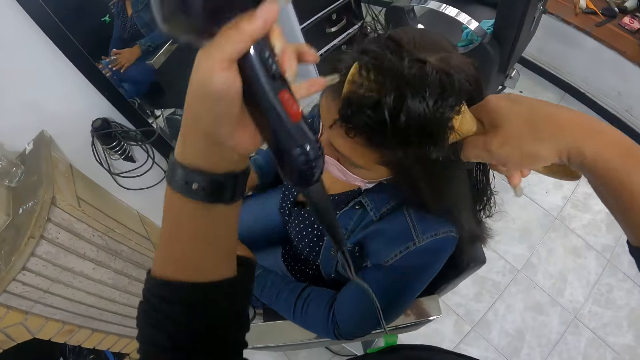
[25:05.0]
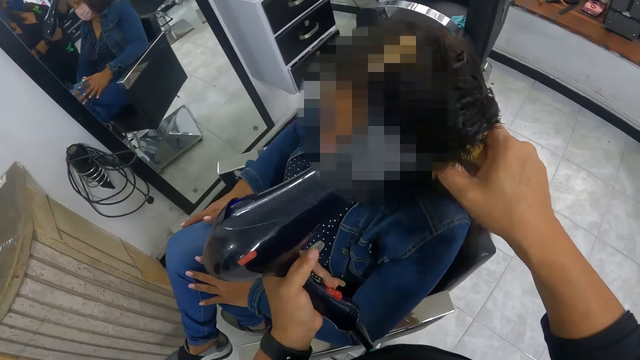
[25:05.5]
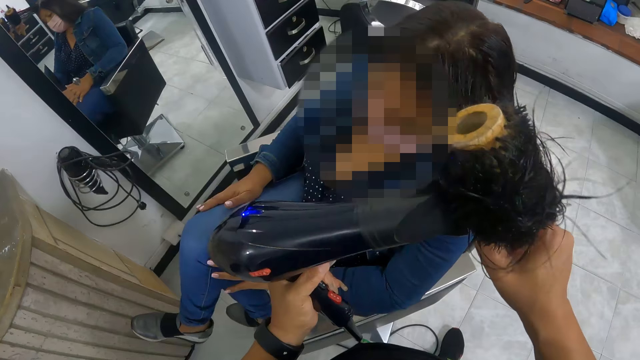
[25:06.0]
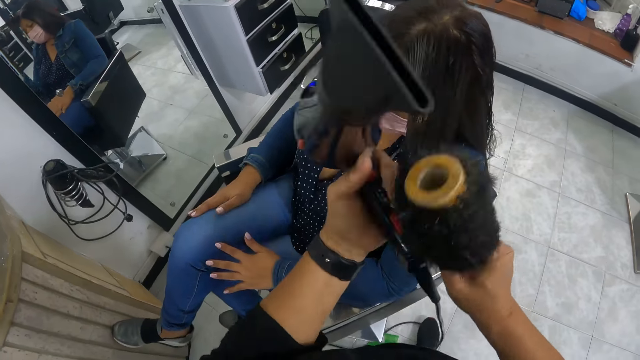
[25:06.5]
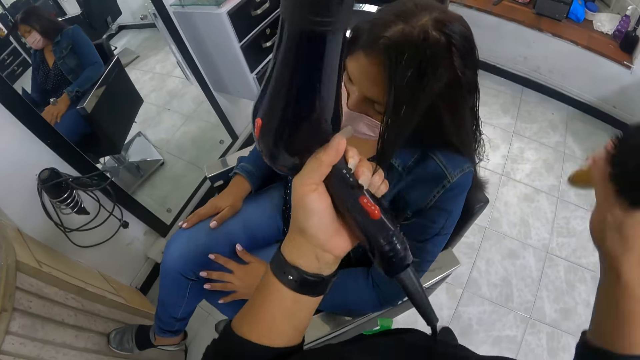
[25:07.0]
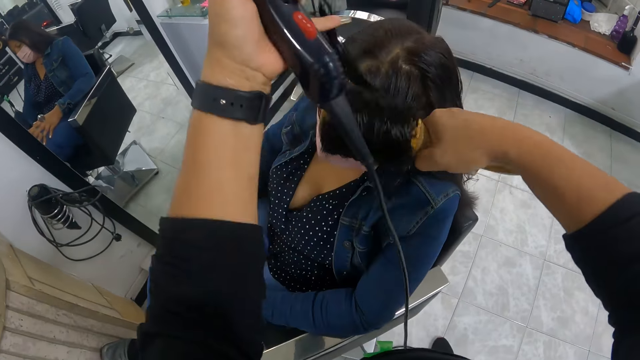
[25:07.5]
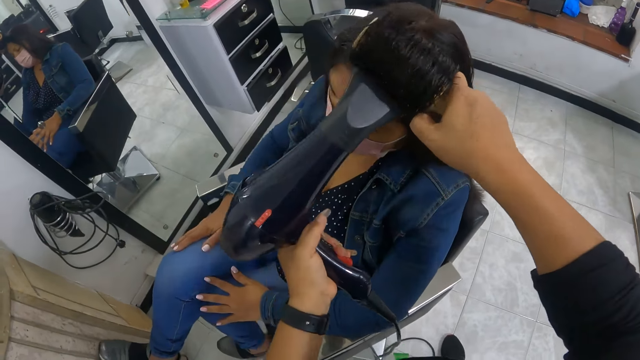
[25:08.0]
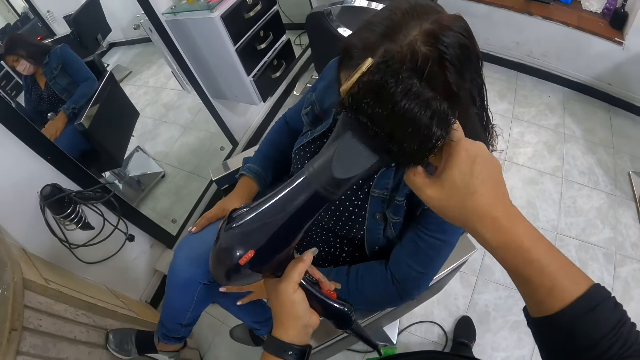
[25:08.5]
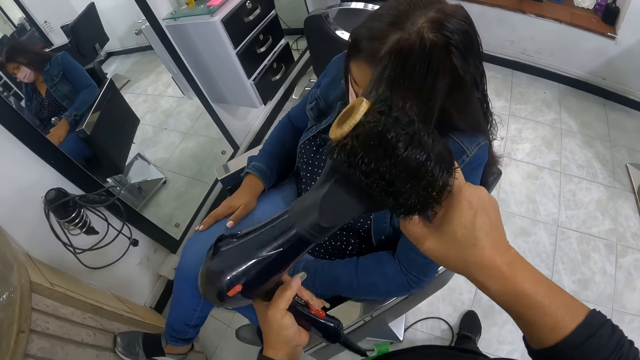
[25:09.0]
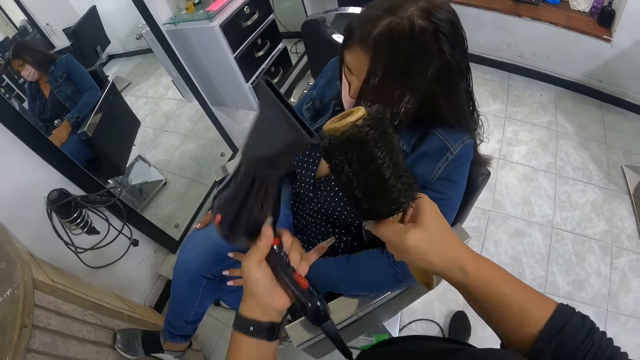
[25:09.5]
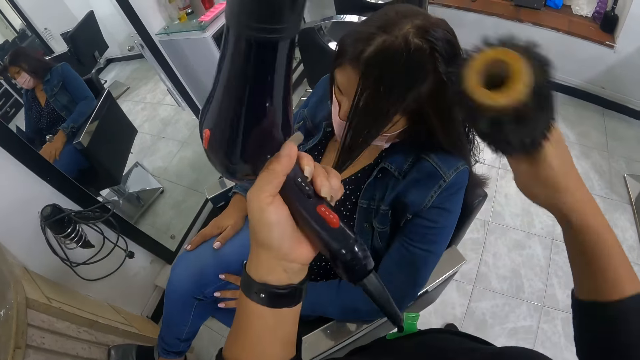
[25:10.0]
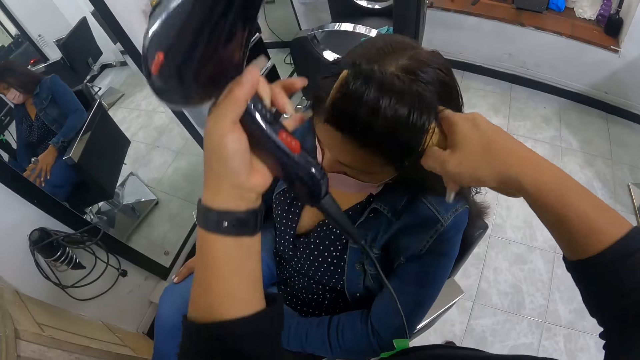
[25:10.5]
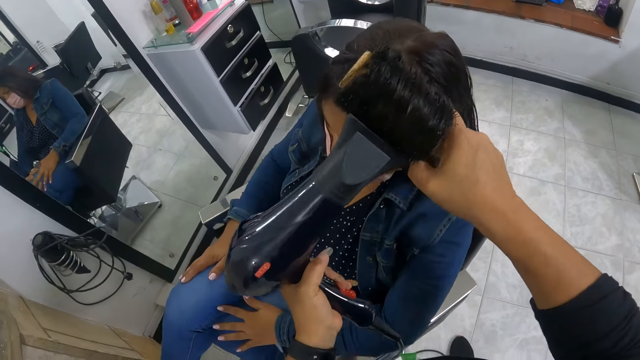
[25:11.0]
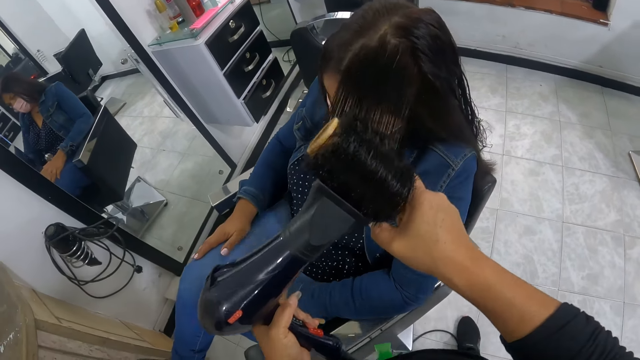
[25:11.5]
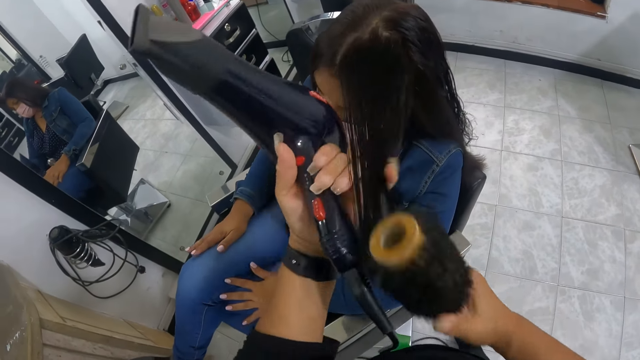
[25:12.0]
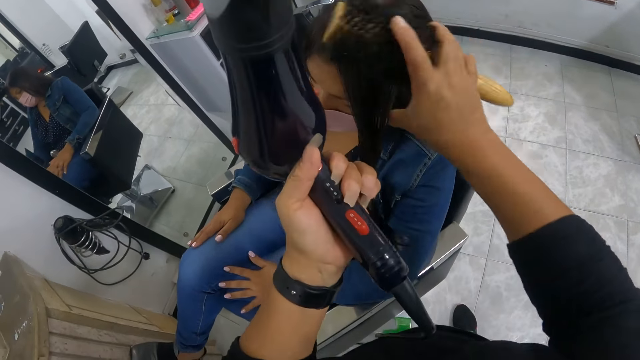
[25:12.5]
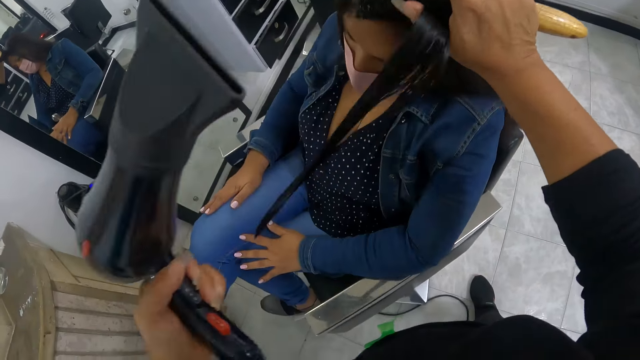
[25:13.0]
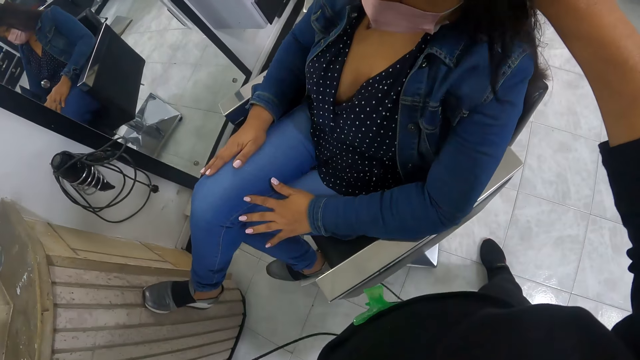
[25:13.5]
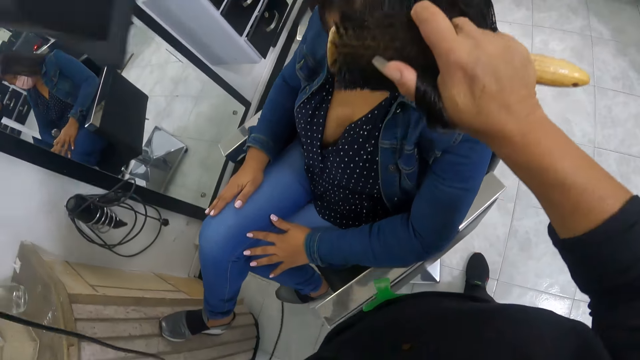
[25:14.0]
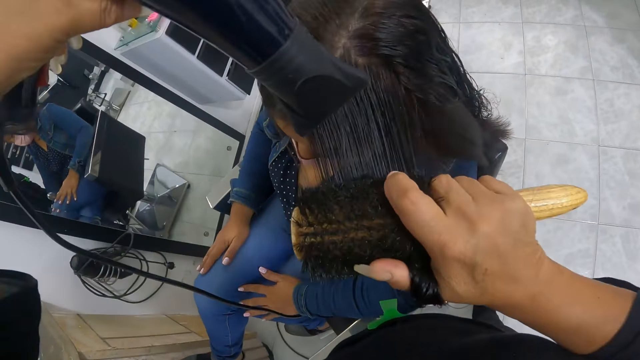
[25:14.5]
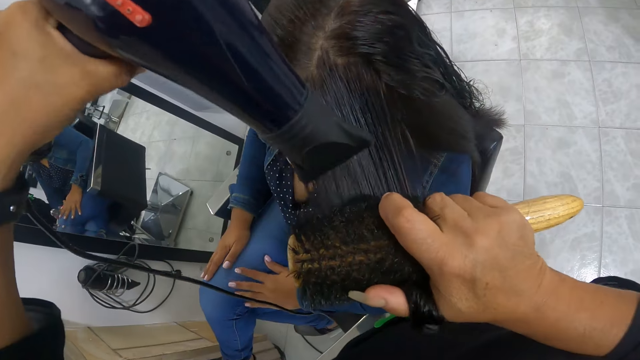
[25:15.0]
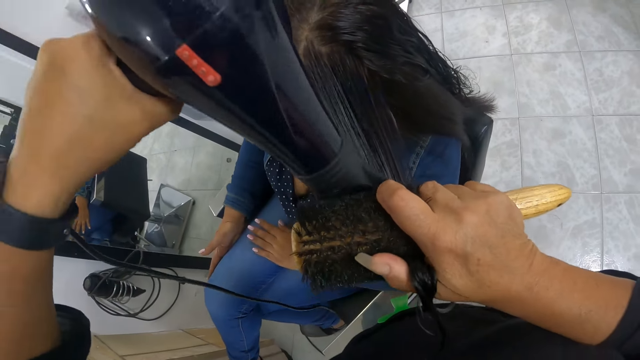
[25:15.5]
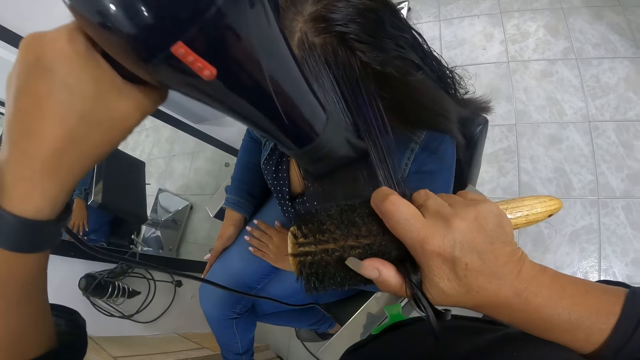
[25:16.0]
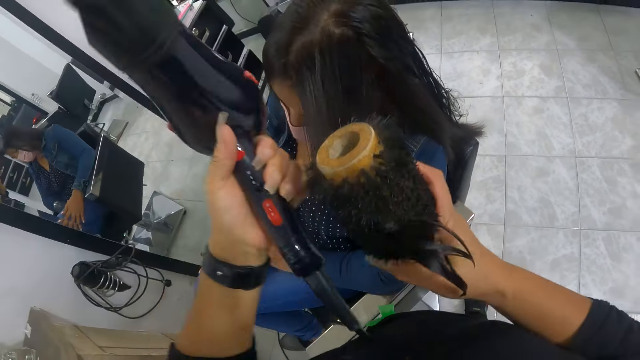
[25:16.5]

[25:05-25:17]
The camera wearer rolls the woman's hair with the roller brush in her right hand. She combs the woman's hair with the hair roller comb in her right hand and the hairdryer in her left hand. She blows the hair with the hairdryer. She adjusts the woman's hair with her left hand. She rolls the woman's hair with the roller brush in her right hand. She combs the woman's hair with the hair roller comb in her right hand and the hairdryer in her left hand. She rolls the woman's hair with the roller brush in her right hand. She combs the woman's hair with the hair roller brush in her right hand. She adjusts the woman's hair with her left hand. She combs the woman's hair with the hair roller comb in her right hand and the hairdryer in her left hand.

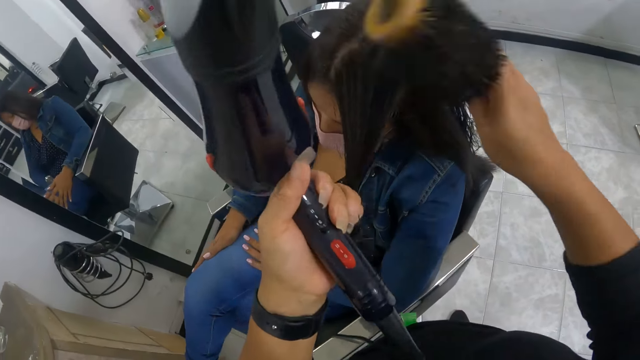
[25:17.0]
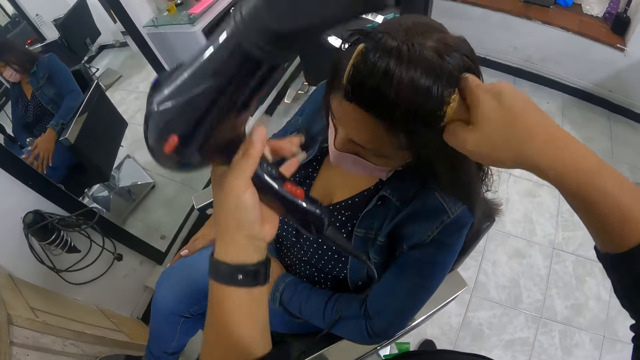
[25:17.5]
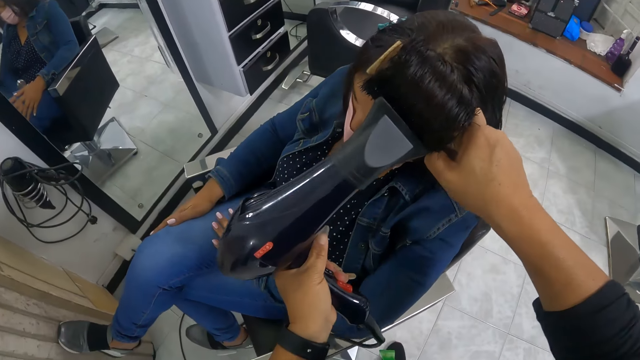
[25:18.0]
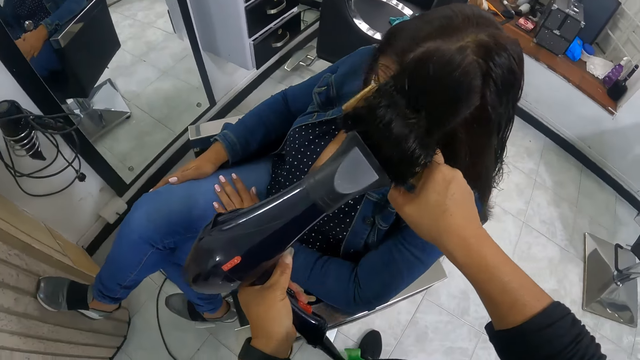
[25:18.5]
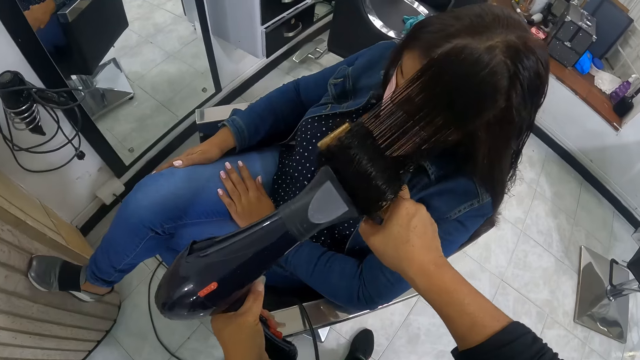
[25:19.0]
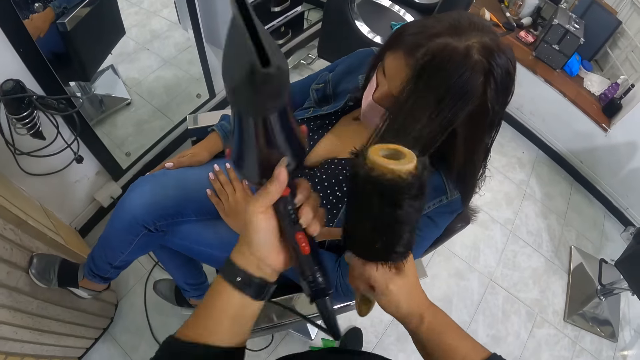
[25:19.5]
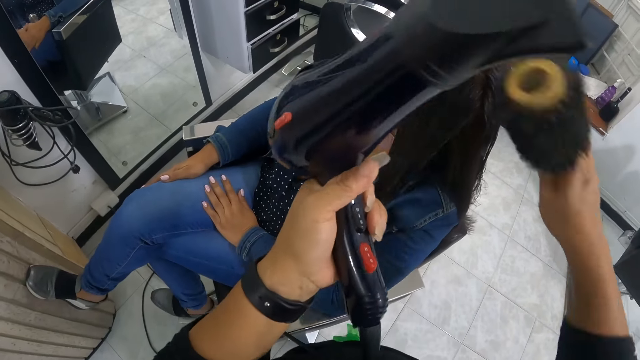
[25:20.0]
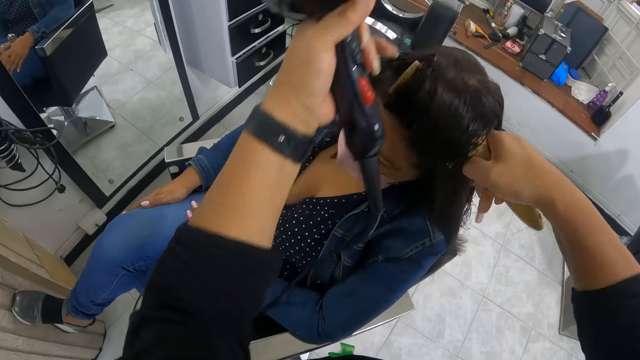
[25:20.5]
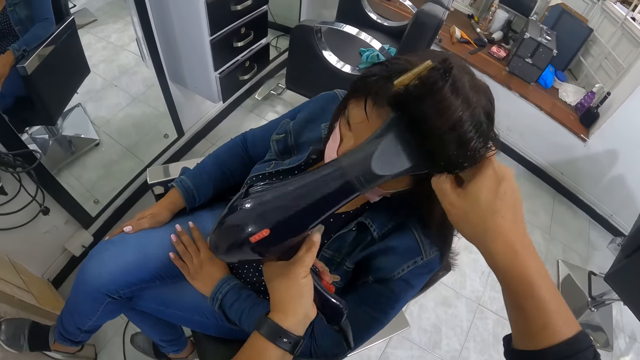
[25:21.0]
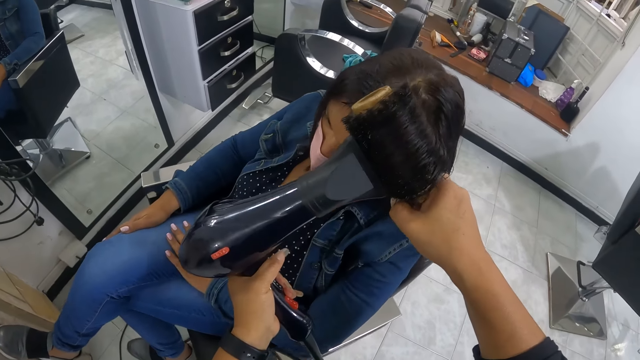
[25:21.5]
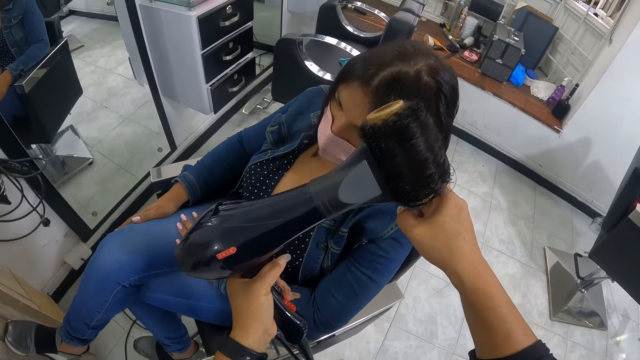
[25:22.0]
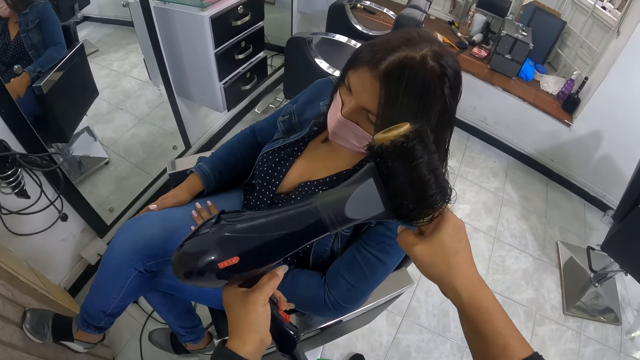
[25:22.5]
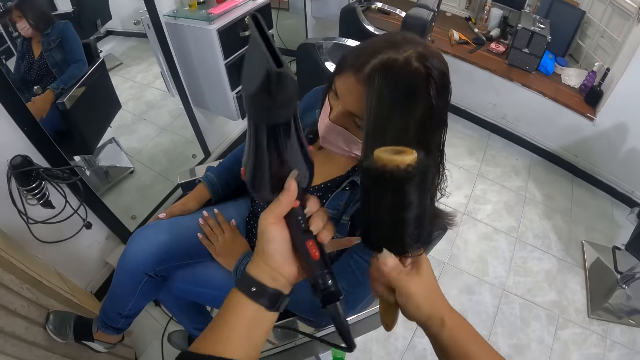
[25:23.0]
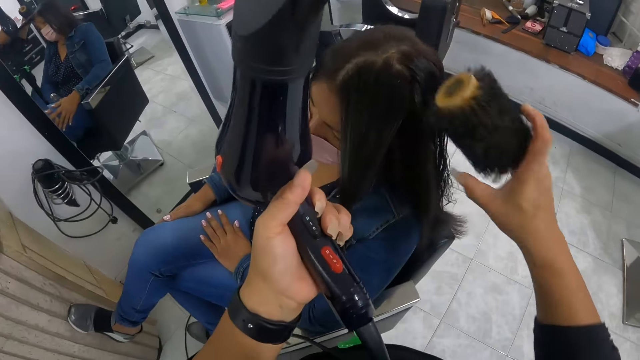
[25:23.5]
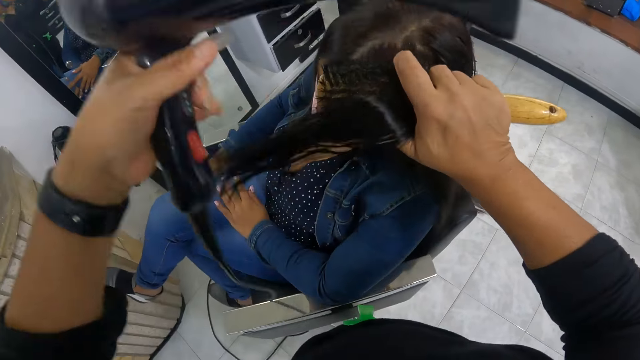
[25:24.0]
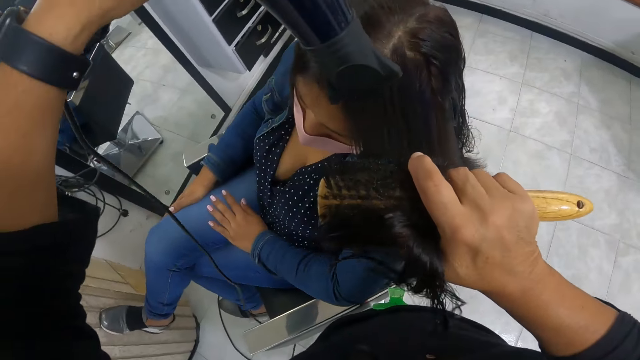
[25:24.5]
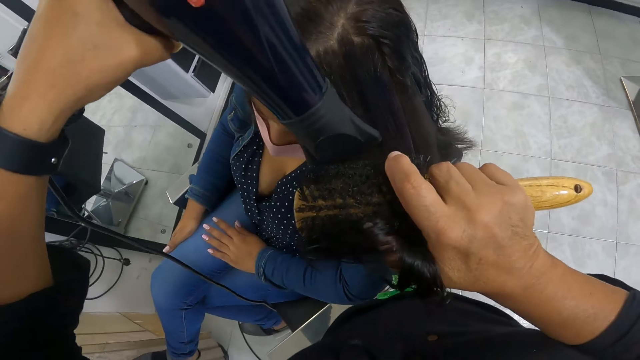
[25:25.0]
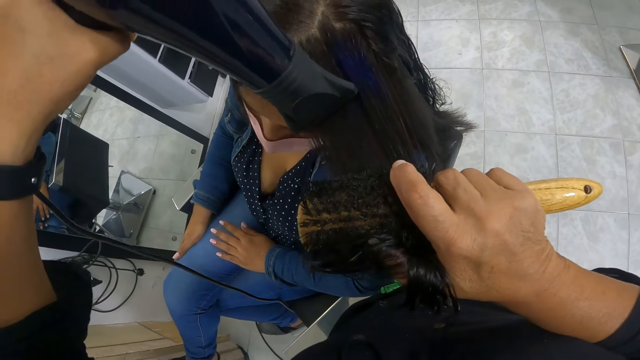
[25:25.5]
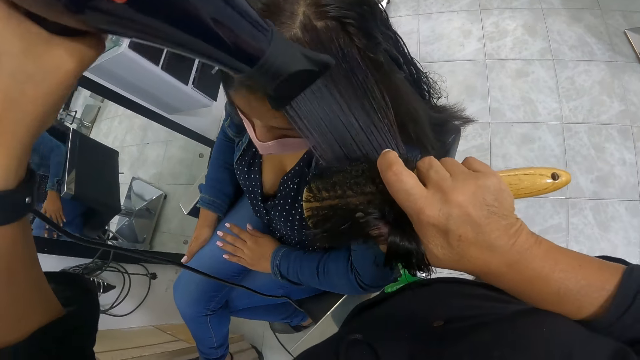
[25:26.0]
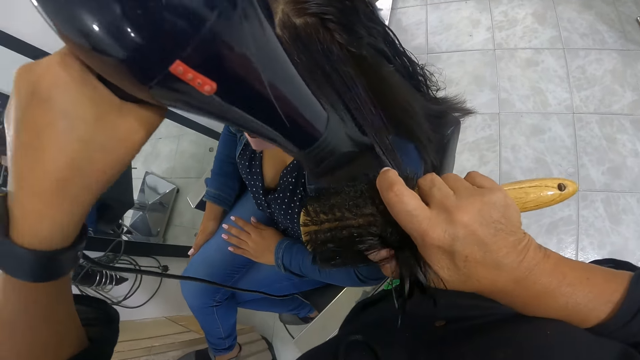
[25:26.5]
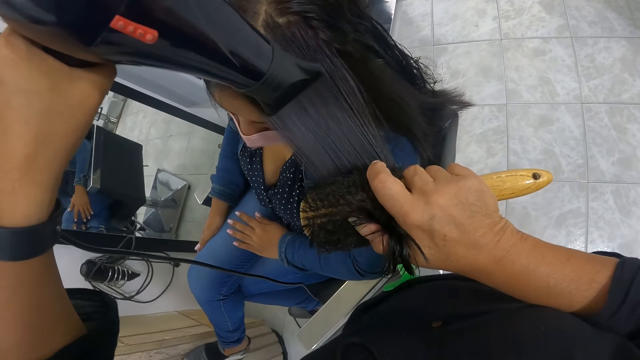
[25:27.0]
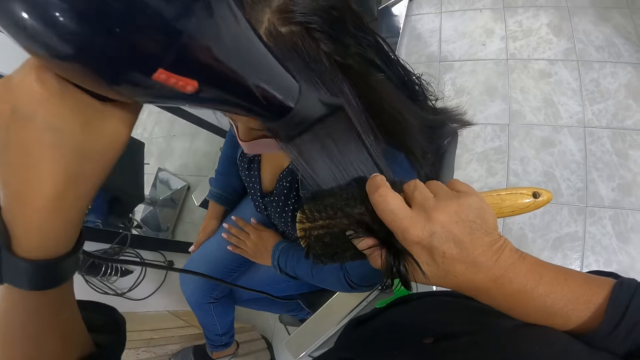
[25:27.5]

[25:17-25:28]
The camera wearer rolls the woman's hair with the roller brush in her right hand. She combs the woman's hair with the hair roller comb in her right hand and the hairdryer in her left hand. She rolls the woman's hair with the roller brush in her right hand. She combs the woman's hair with the hair roller comb in her right hand and the hairdryer in her left hand. She adjusts the woman's hair with her left hand. She combs the woman's hair with the hair roller comb in her right hand and the hairdryer in her left hand.
